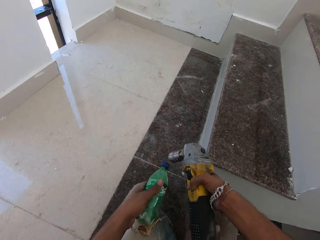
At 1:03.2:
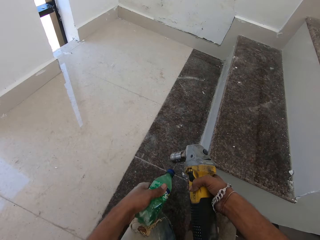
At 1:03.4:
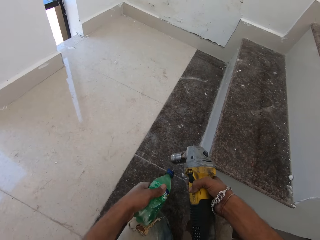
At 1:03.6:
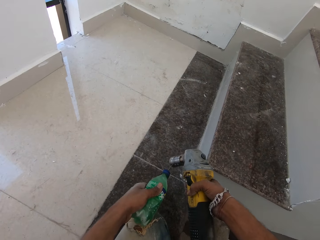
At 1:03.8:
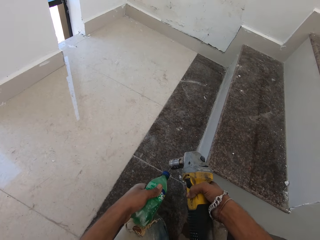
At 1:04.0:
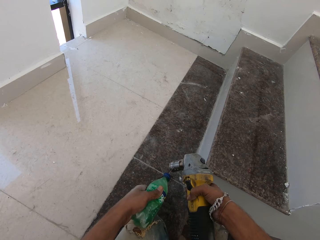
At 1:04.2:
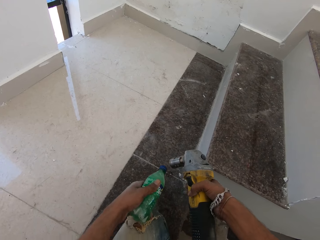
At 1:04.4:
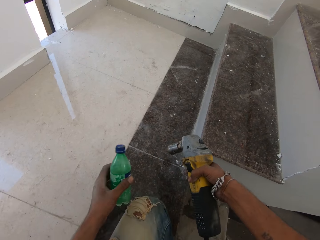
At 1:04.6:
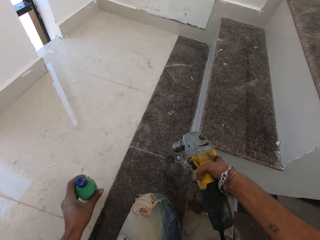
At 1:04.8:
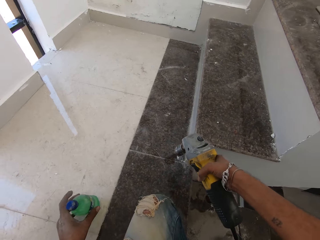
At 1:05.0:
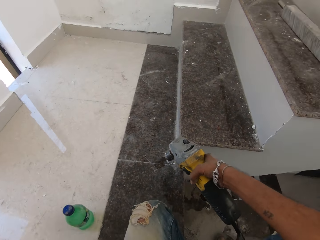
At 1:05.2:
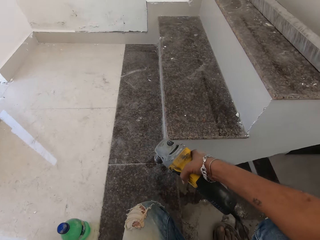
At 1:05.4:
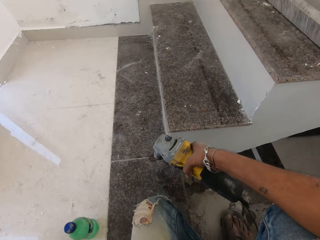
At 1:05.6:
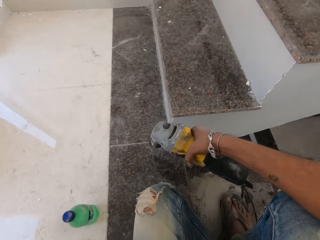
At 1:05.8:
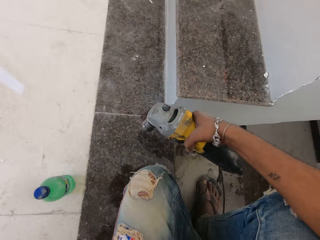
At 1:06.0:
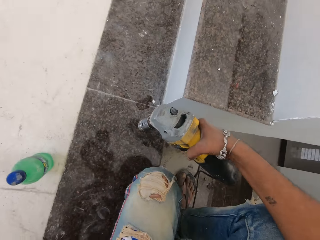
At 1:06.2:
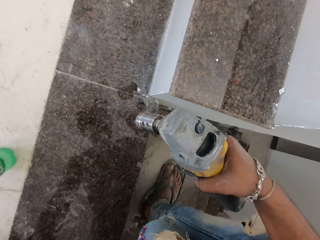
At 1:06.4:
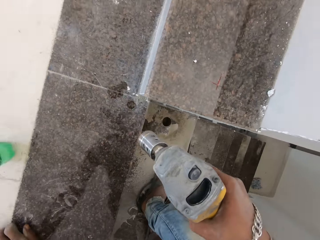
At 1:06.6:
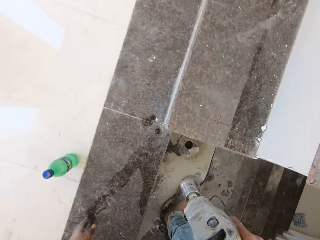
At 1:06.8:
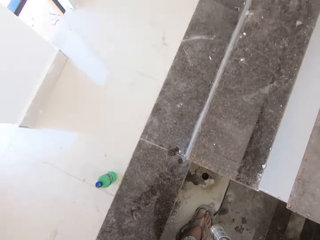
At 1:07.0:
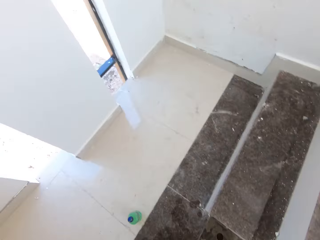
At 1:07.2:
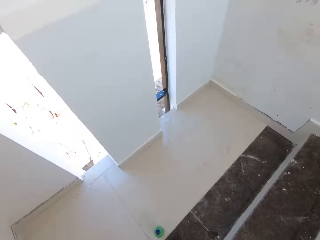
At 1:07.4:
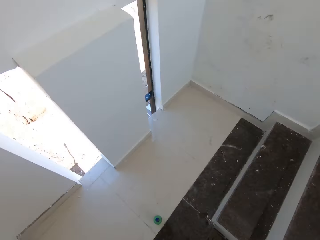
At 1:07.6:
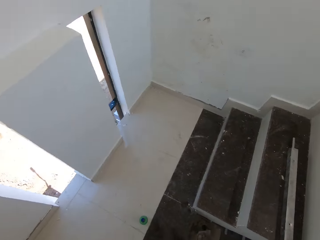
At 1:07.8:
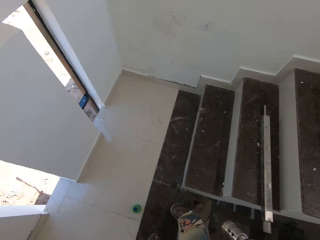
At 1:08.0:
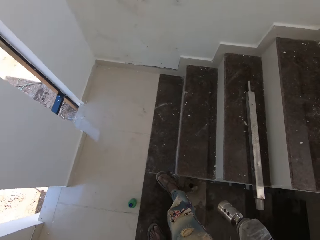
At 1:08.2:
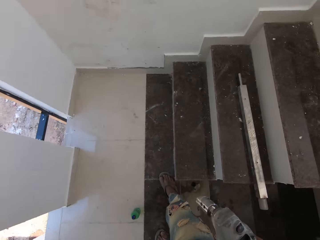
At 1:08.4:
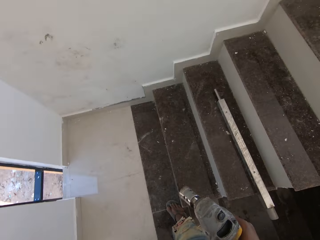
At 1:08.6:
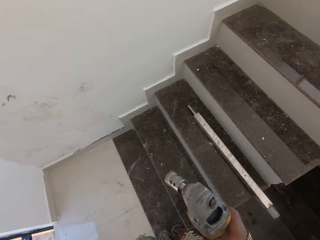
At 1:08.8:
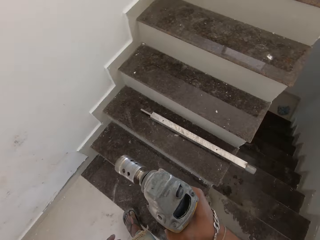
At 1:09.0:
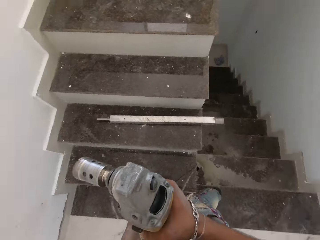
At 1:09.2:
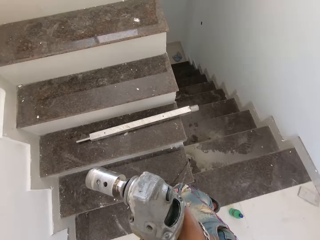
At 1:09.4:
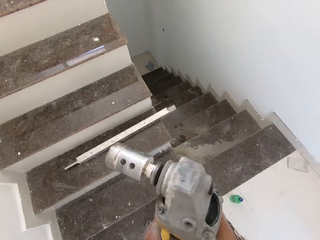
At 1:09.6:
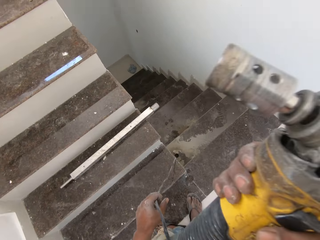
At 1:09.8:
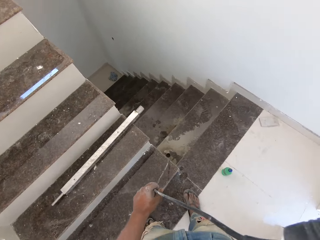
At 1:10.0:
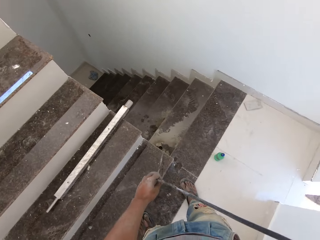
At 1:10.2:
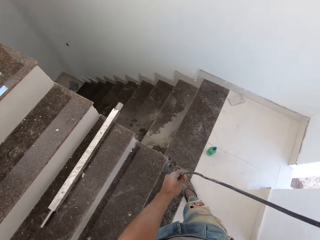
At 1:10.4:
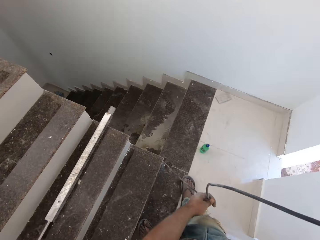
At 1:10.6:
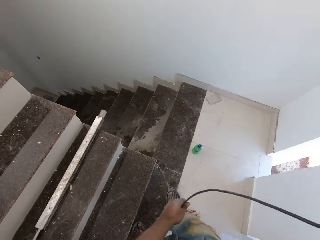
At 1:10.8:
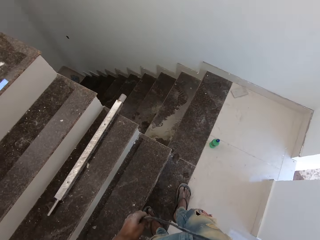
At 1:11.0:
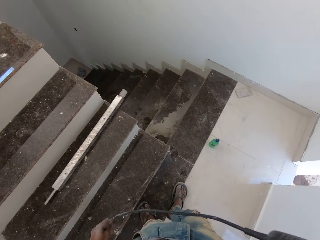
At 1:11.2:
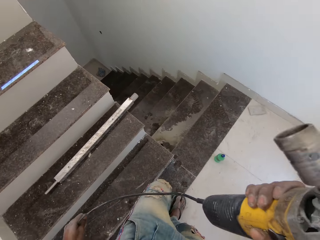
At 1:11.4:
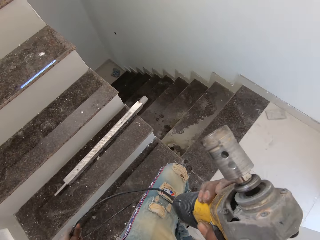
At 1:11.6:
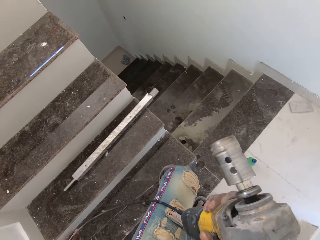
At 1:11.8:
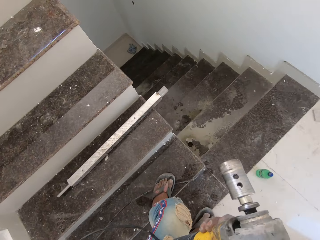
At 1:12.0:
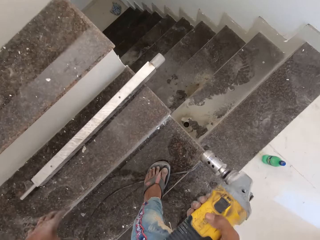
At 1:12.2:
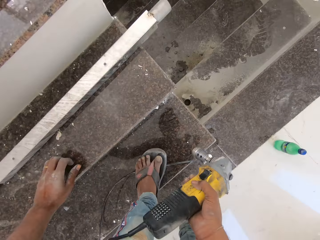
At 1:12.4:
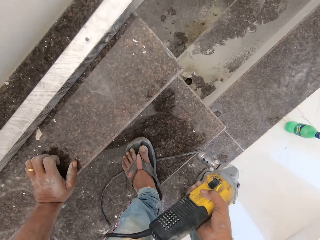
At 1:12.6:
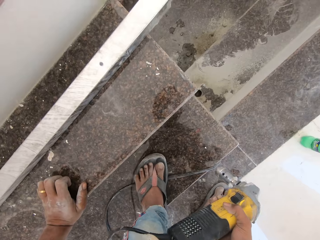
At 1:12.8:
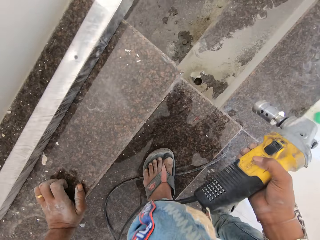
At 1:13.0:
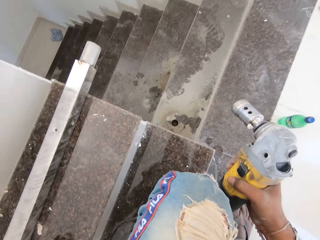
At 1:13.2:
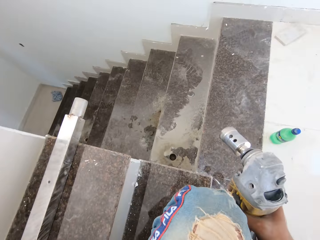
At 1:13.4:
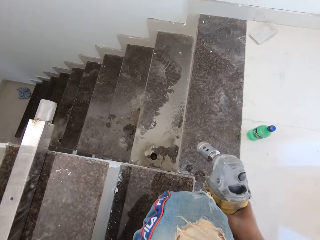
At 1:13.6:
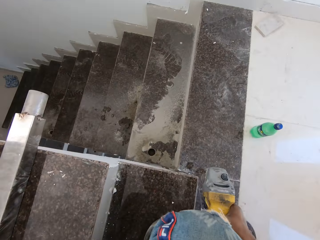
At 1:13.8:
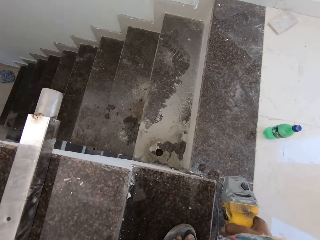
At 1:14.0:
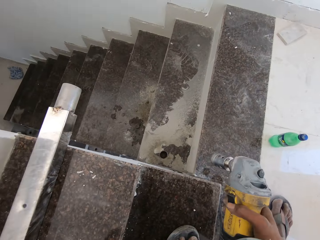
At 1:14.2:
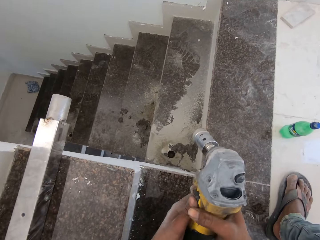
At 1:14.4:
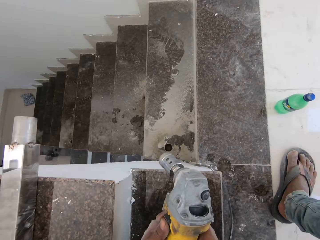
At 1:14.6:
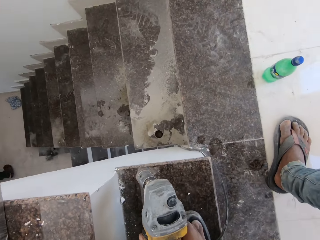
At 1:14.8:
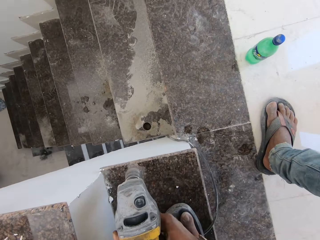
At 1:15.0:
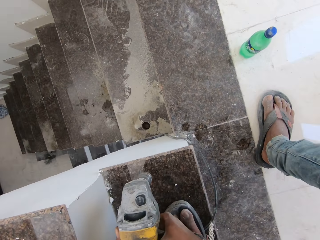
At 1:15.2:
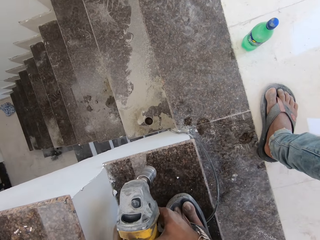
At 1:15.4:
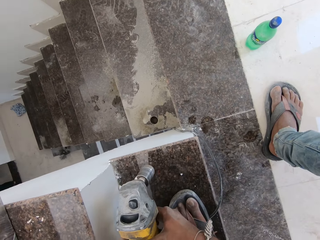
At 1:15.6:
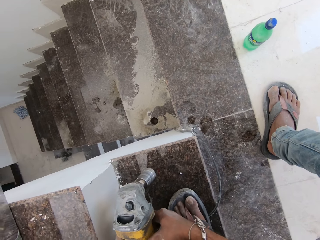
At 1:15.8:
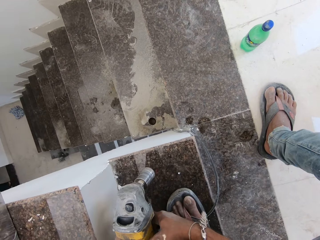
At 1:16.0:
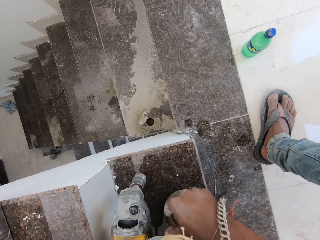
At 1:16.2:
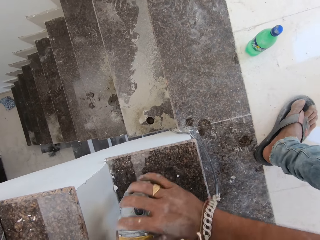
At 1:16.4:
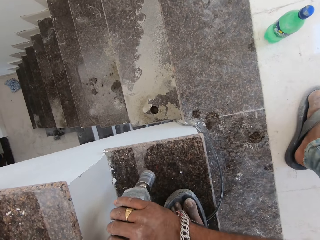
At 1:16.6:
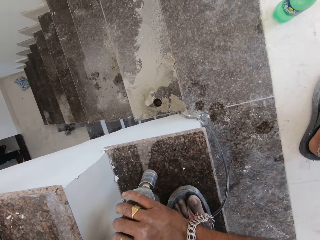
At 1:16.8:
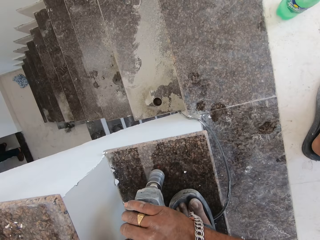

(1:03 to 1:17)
The camera wearer picks a bottle of lubricant from the stairway with his left hand. He lubricates the tile driller drill bit with the bottle of lubricant in his left hand. He drops the bottle of lubricant on the stairway with his left hand. He pulls the tile driller cord with his left hand. He kneels down. He holds the tile driller with both hands. He turns on the tile driller with his left hand. He drills on the floor.

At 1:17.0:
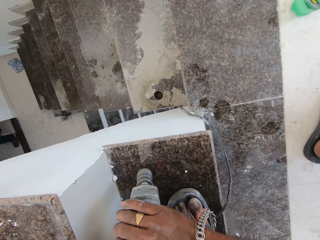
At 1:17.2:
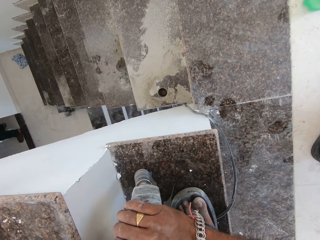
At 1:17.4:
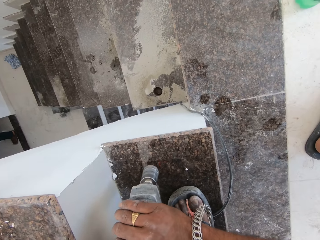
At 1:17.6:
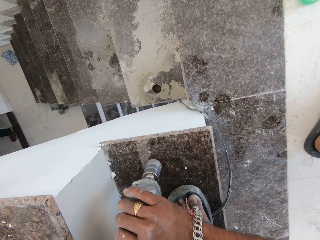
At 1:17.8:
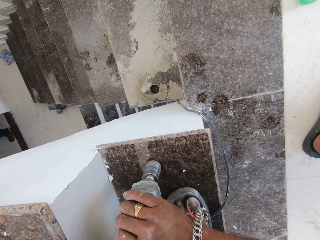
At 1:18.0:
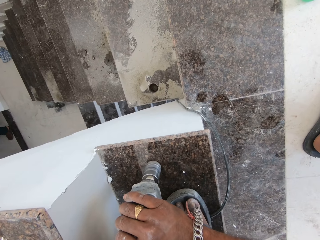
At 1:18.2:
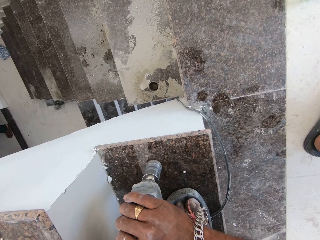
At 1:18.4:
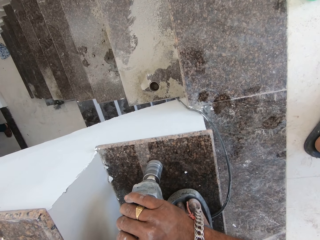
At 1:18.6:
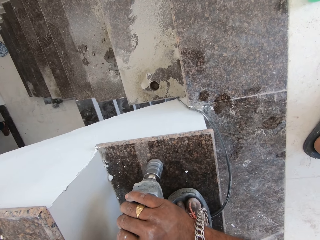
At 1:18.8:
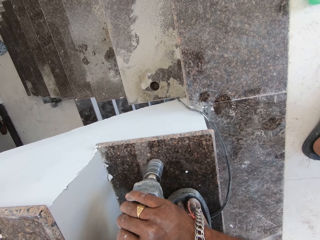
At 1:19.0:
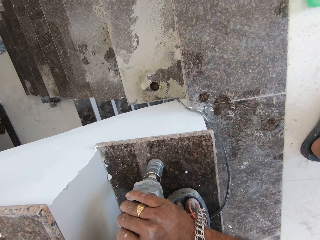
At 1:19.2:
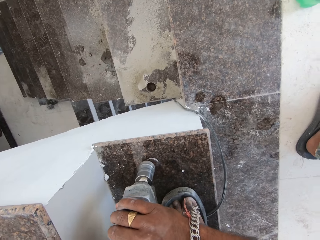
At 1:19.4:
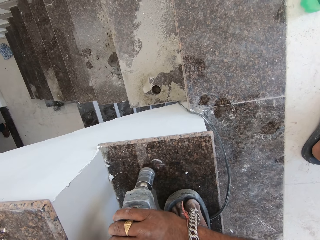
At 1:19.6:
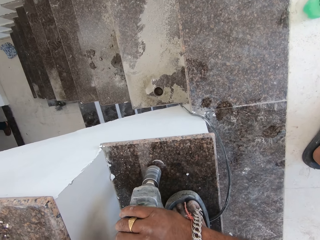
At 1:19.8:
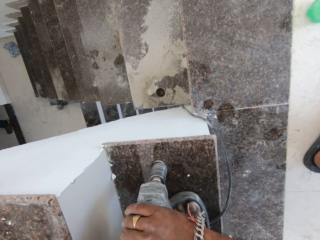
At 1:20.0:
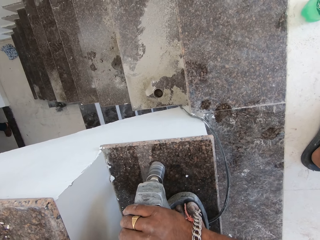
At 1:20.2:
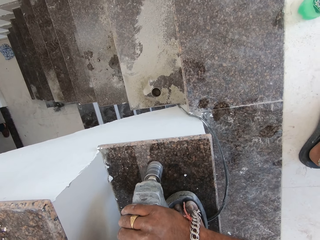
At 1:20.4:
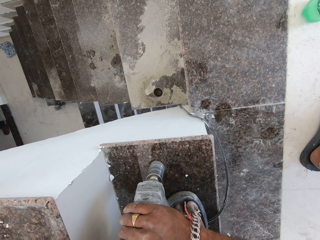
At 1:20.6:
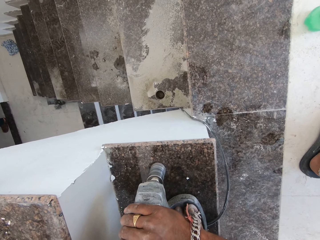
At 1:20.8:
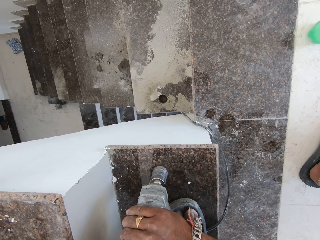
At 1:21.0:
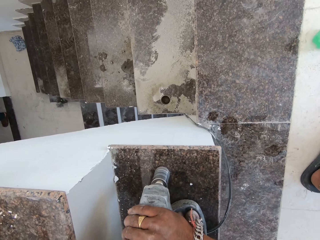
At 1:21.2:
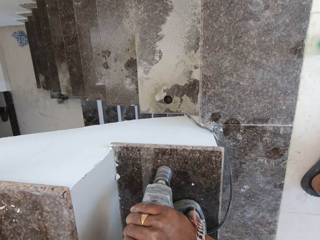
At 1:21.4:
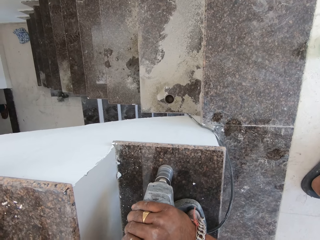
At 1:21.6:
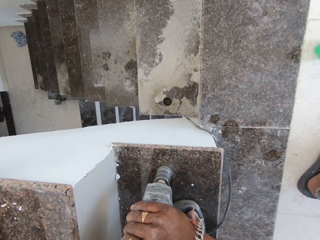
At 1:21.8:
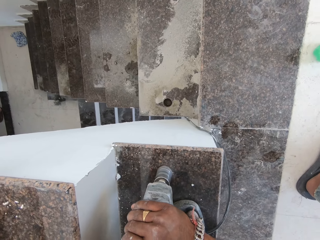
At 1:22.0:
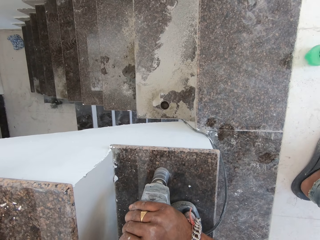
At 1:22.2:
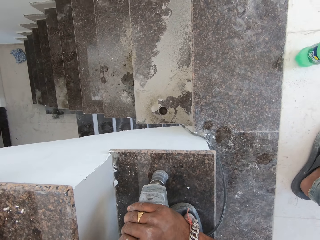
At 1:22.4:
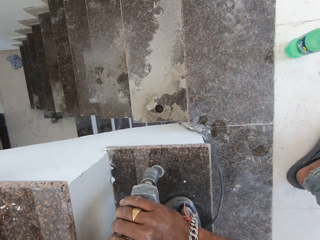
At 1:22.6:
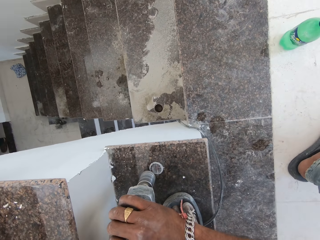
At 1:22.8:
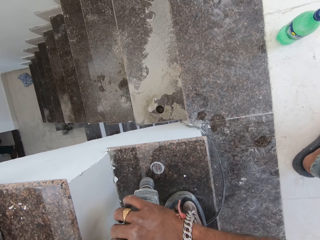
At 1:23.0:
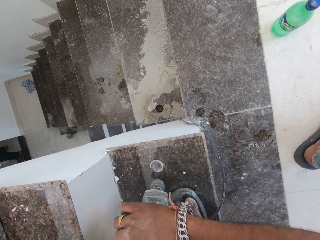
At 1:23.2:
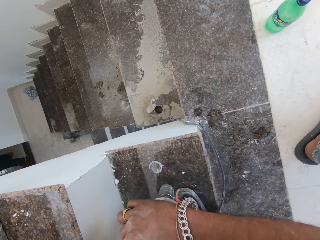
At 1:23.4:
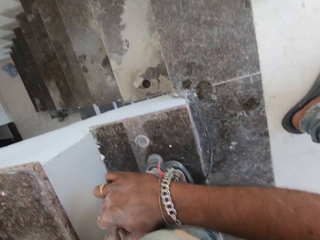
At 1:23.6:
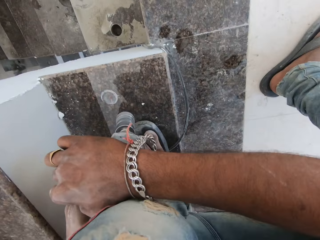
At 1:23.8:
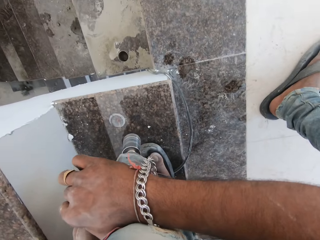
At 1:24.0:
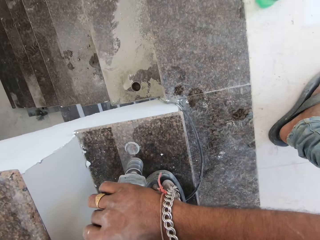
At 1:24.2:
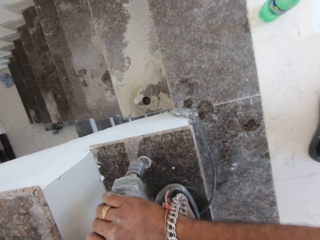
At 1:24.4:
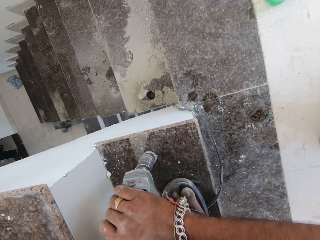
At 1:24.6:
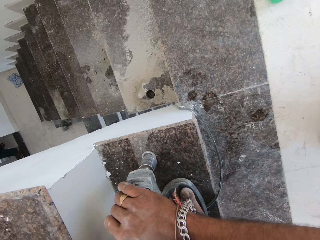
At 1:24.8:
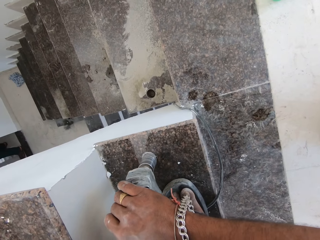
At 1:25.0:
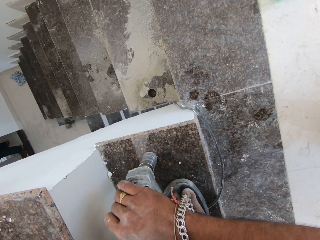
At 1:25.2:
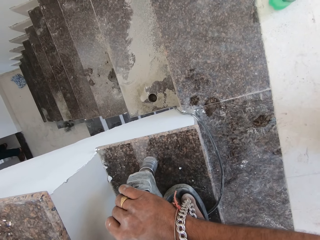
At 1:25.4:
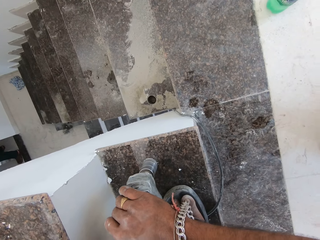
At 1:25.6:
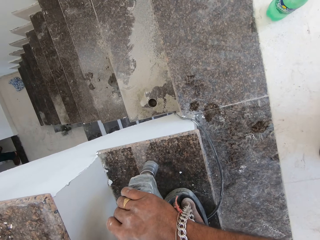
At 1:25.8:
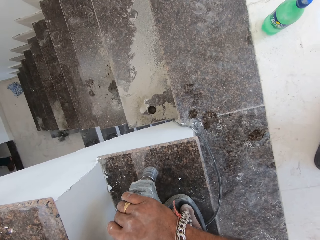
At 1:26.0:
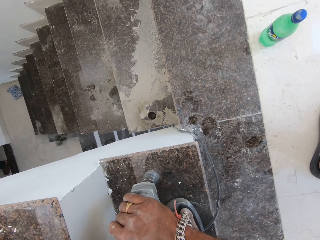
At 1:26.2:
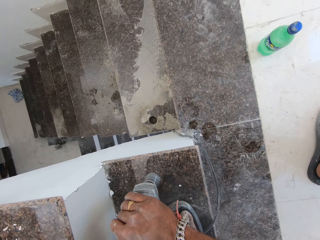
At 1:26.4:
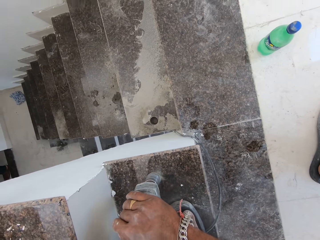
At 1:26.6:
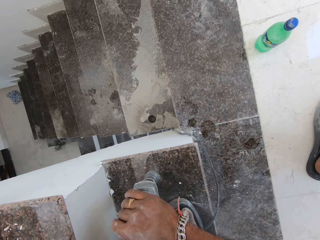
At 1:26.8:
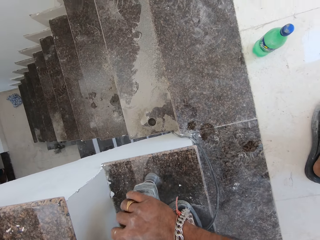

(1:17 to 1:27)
The camera wearer drills the stairway with the tile driller in his hands.
